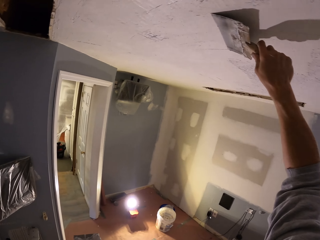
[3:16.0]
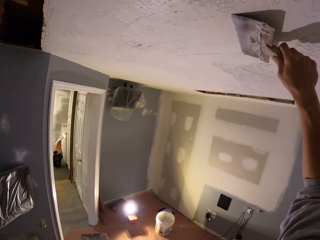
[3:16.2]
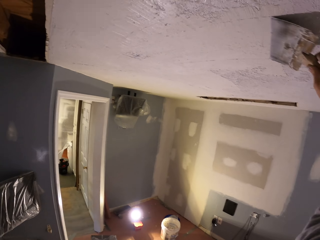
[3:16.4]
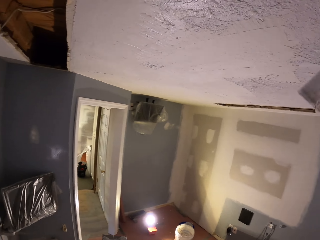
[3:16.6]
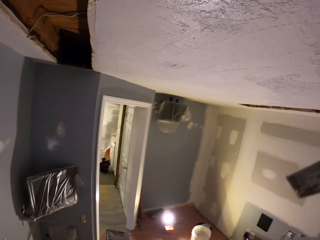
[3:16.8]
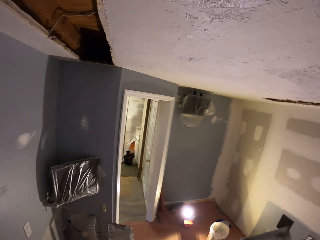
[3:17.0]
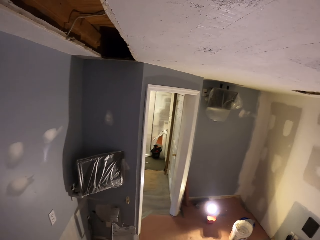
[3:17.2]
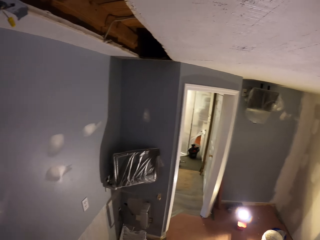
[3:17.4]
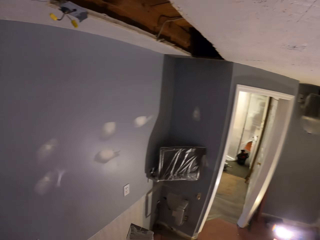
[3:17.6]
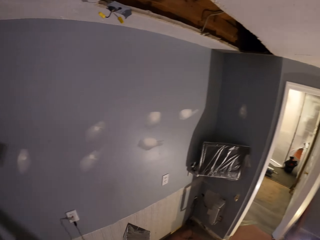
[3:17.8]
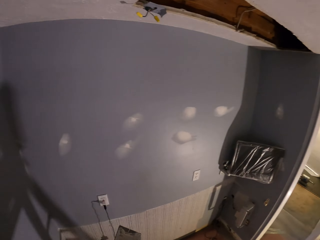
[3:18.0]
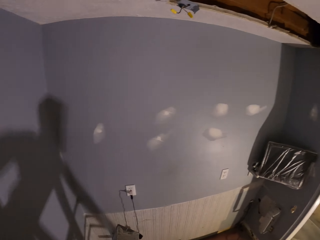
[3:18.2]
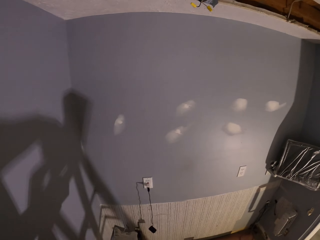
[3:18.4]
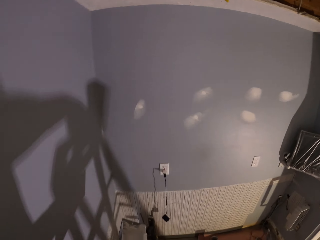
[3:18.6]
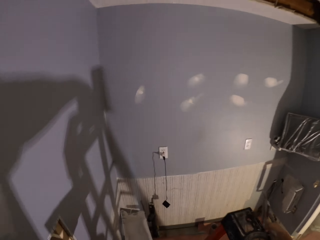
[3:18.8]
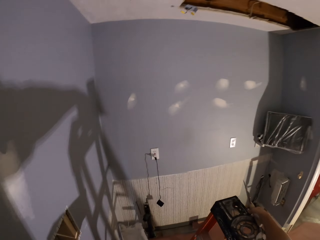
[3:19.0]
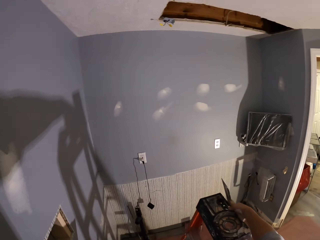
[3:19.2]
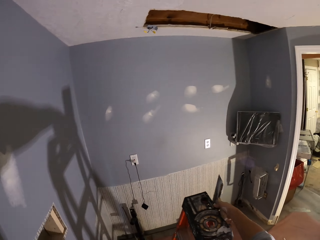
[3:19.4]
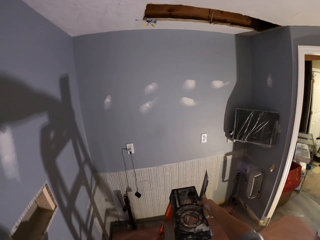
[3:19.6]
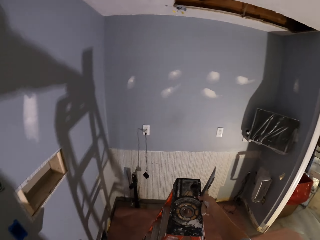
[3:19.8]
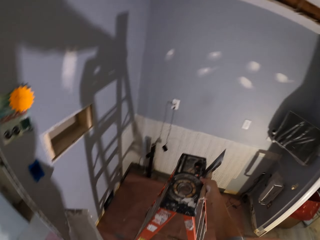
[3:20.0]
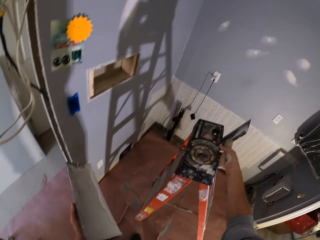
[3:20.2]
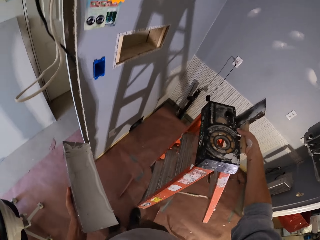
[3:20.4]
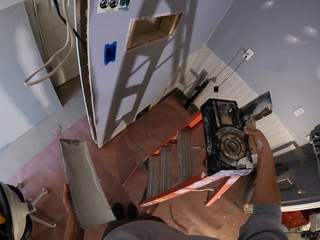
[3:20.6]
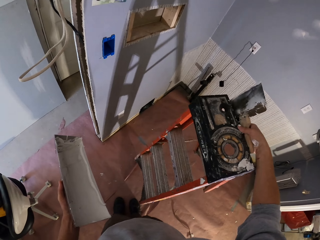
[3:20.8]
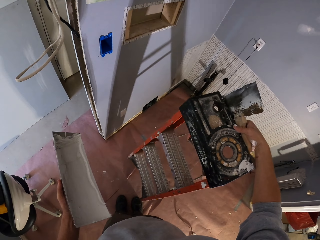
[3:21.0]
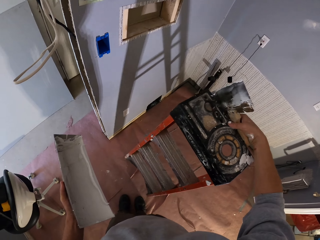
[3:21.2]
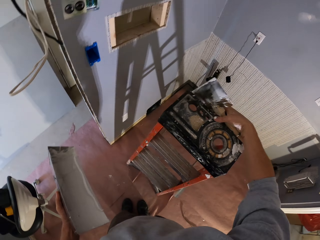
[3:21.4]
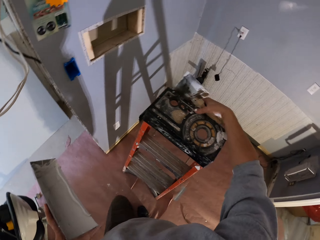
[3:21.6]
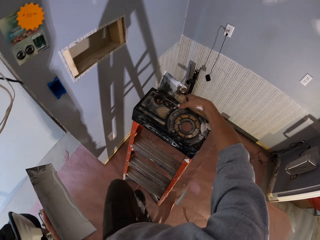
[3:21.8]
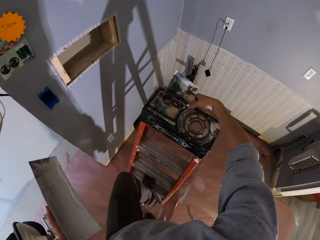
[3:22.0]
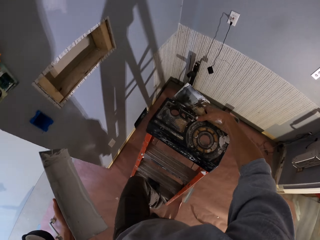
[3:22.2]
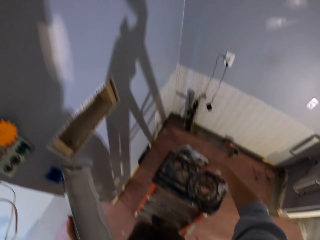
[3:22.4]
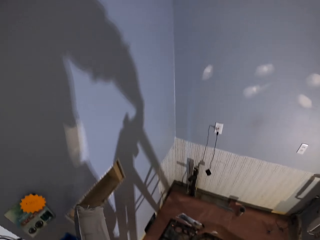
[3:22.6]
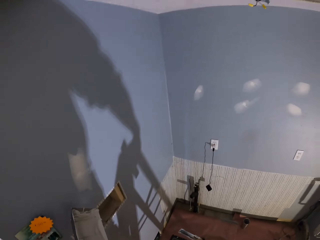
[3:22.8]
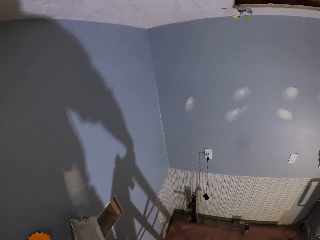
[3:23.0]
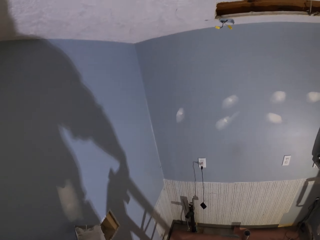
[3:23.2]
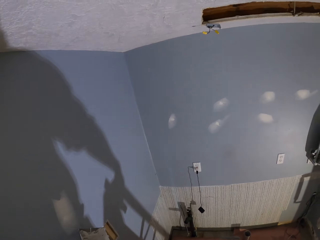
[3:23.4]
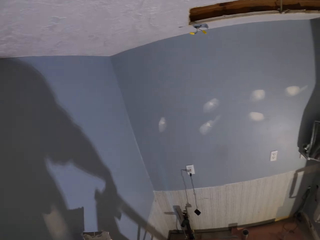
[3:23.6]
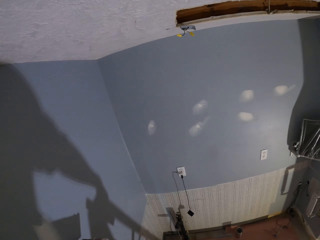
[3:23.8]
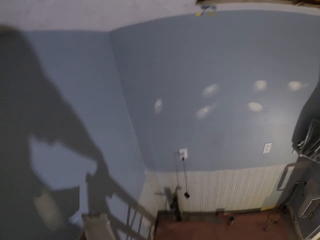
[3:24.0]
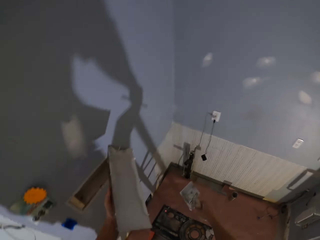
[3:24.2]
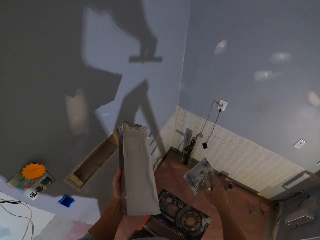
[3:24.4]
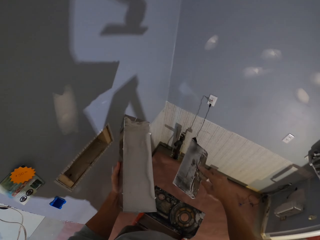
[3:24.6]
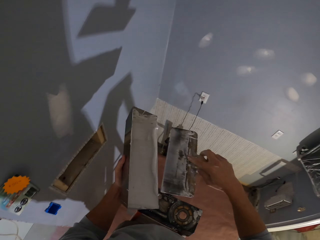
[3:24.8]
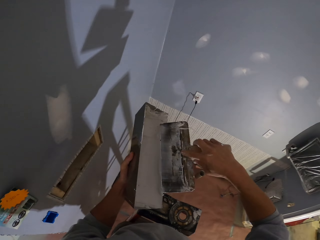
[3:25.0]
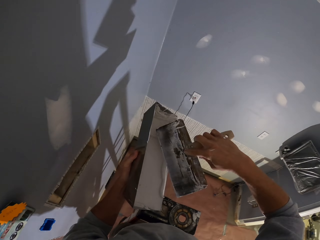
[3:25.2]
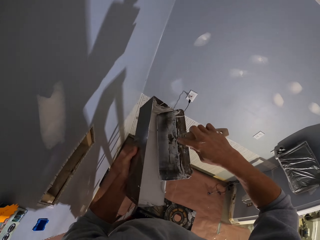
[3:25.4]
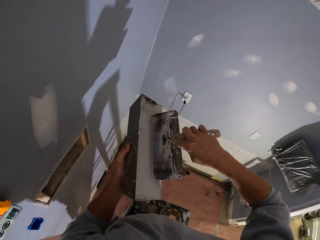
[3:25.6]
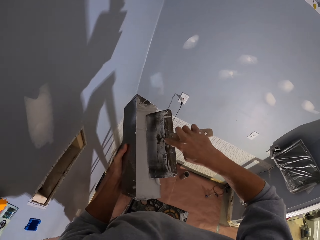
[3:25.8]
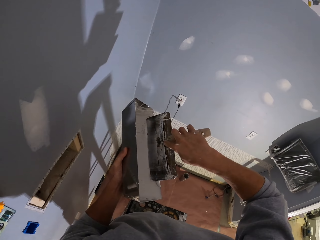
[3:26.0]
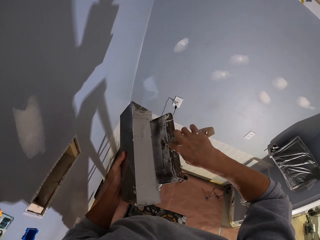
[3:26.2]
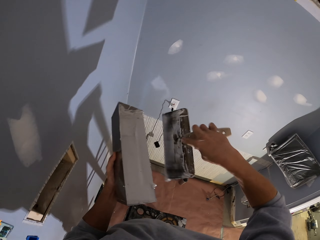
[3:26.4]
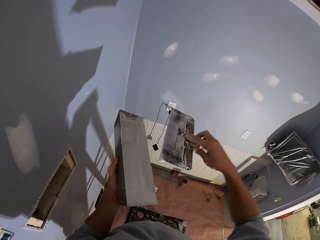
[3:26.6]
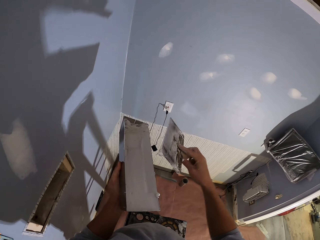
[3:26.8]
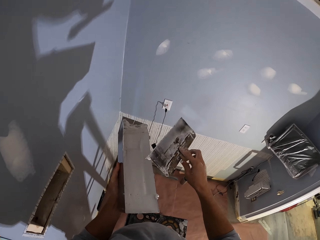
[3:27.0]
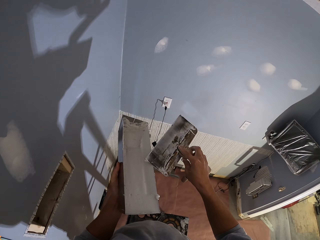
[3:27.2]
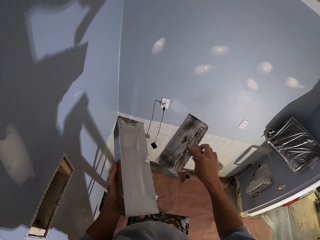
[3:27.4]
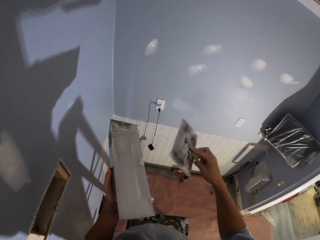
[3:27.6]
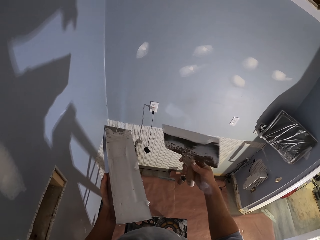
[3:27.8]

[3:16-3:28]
The camera wearer picks up the paint on the paint tray. They move the ladder. They pick up the paint on the paint tray.

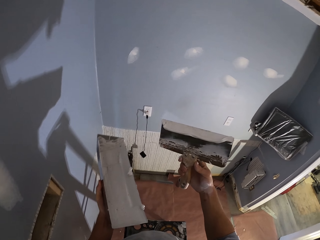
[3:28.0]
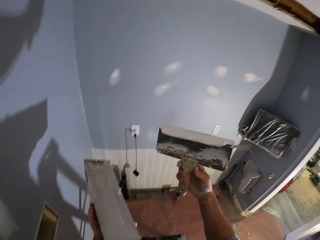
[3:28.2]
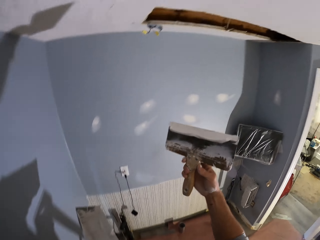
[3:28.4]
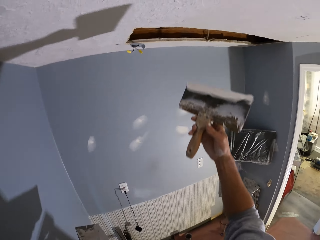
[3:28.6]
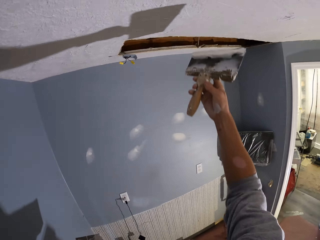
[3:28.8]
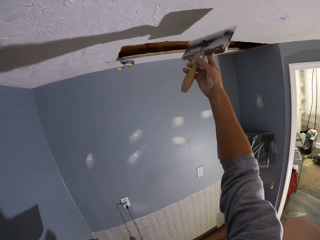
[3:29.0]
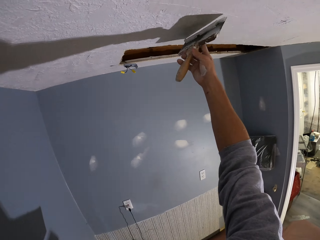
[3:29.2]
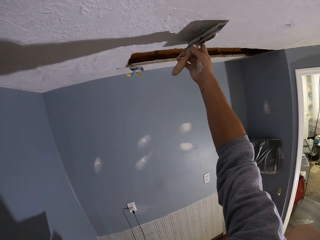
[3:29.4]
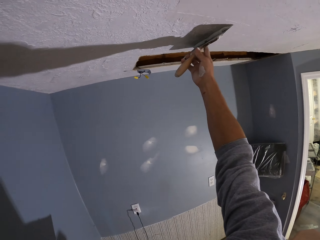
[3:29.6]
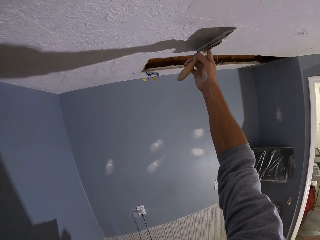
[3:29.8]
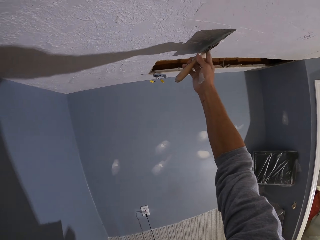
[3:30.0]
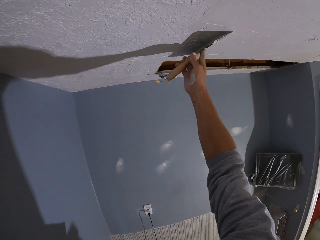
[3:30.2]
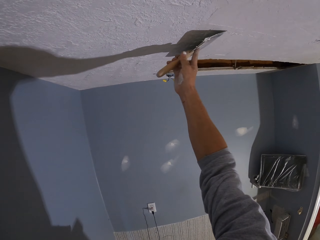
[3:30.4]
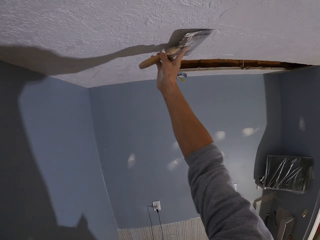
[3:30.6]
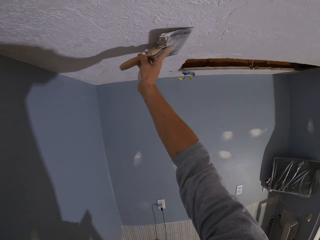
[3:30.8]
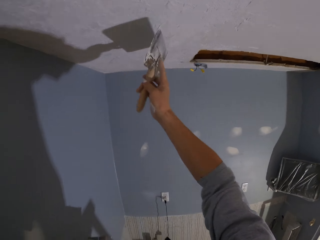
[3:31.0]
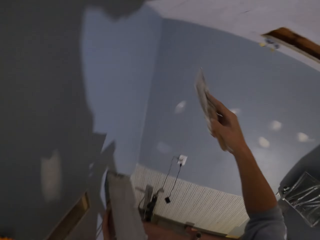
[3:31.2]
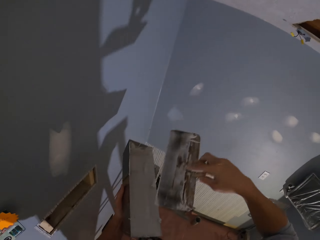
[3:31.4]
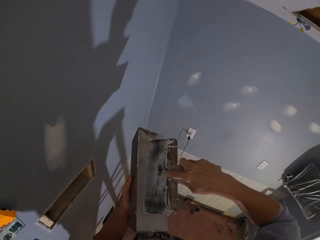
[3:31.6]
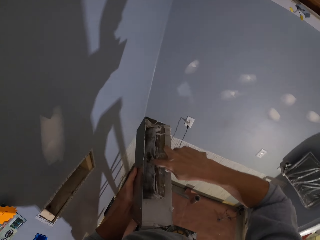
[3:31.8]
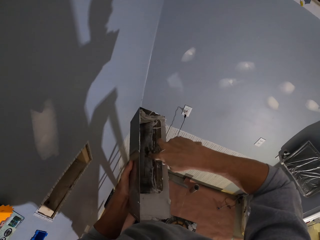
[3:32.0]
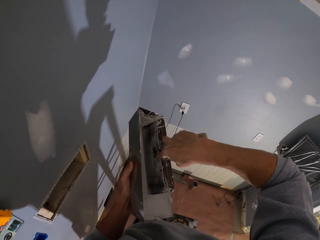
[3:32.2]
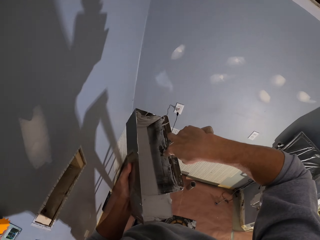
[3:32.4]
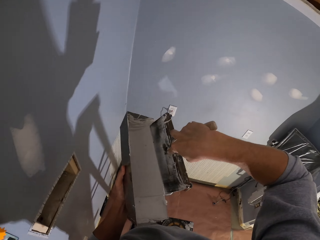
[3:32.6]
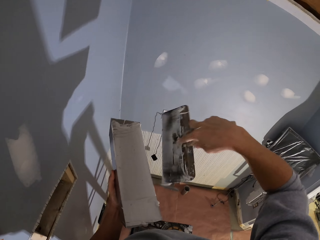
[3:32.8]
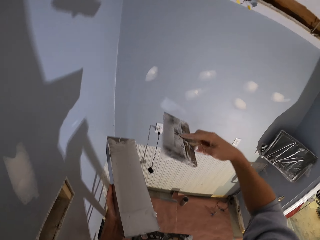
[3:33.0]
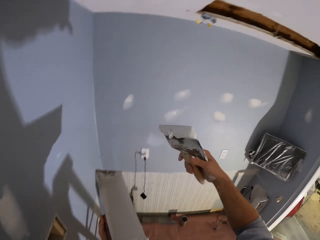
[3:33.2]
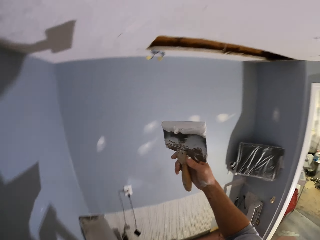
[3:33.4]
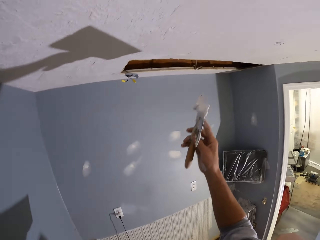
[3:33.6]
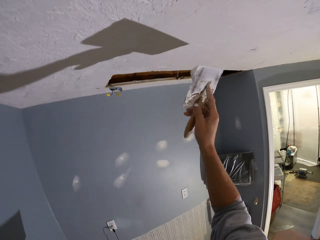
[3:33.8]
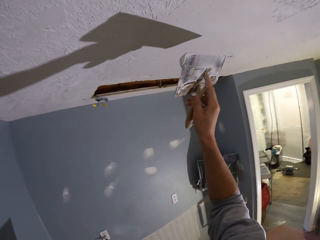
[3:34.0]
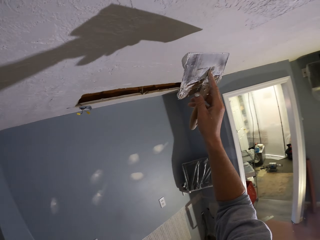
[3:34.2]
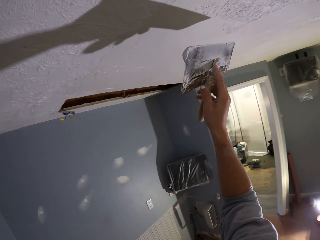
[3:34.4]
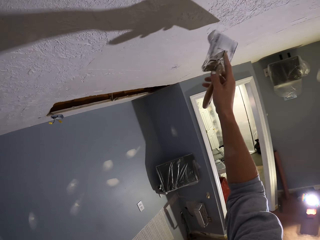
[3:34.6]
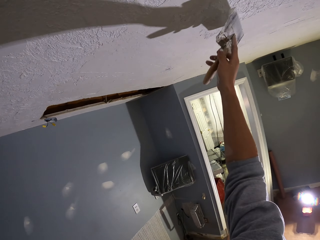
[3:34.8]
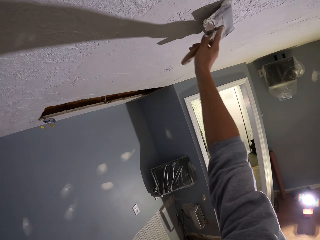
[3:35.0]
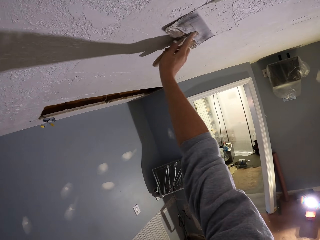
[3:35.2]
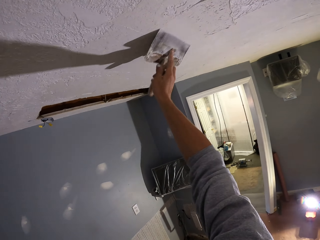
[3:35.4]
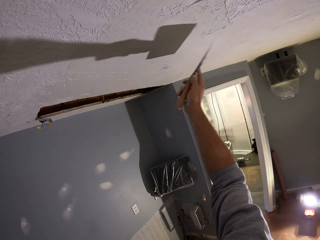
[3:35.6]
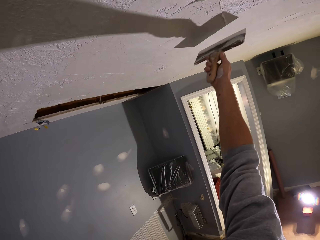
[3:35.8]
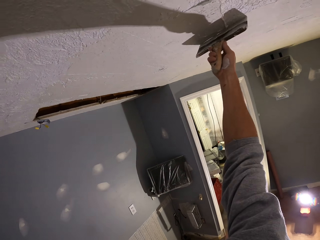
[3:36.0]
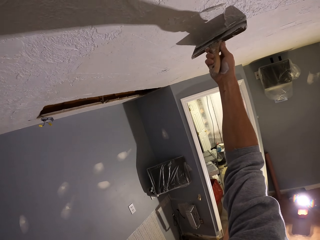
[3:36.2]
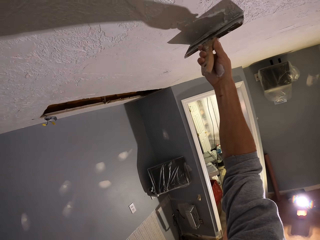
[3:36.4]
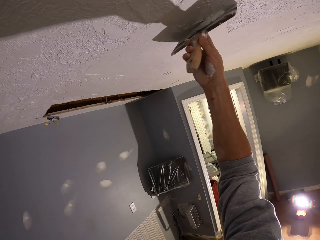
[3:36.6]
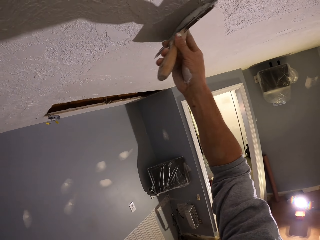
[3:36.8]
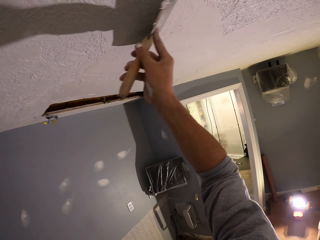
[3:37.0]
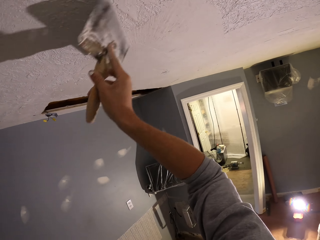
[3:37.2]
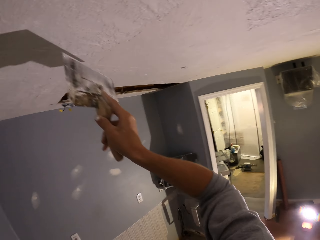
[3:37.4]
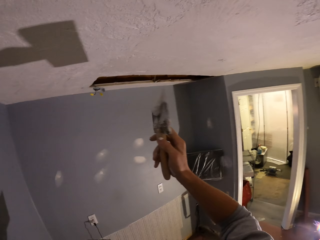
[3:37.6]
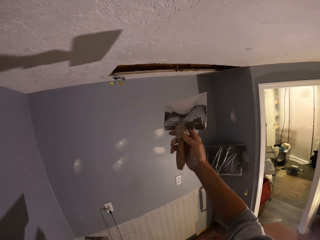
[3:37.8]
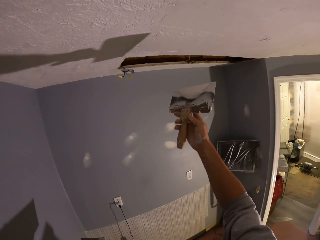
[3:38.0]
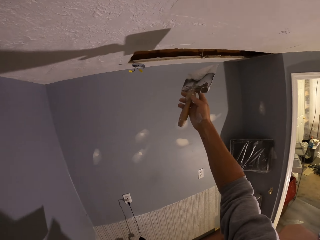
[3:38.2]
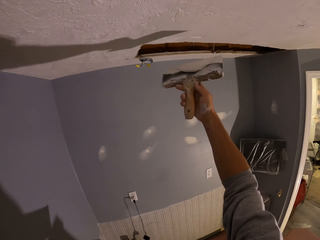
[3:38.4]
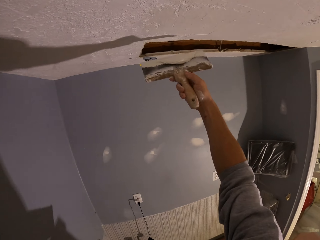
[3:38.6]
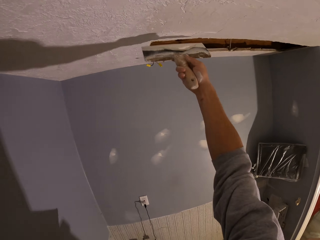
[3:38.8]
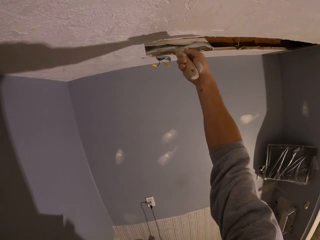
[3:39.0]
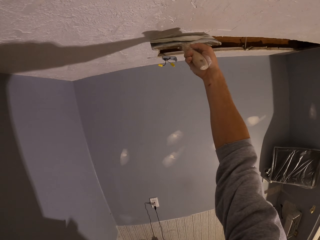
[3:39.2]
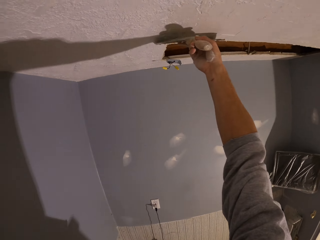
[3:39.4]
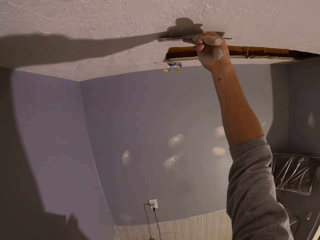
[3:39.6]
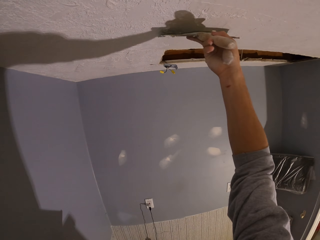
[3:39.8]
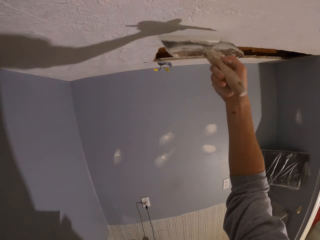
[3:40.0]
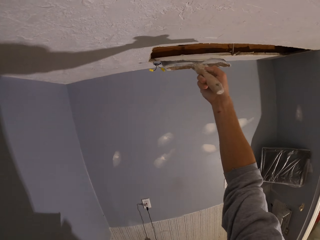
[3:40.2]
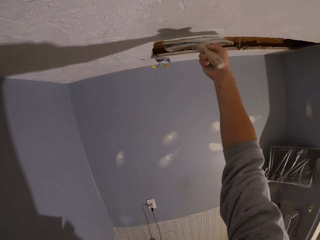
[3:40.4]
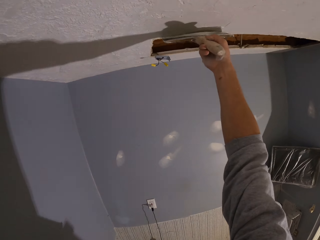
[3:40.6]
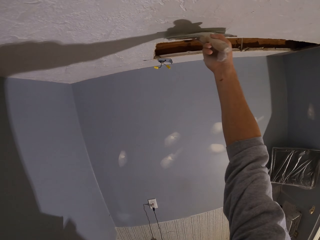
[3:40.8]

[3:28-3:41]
The camera wearer applies the paint on the wall. They pick up the paint on the paint tray. They apply the paint on the wall.
